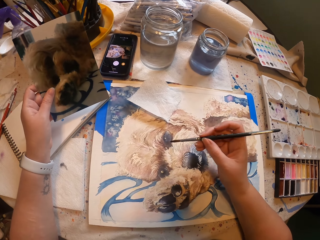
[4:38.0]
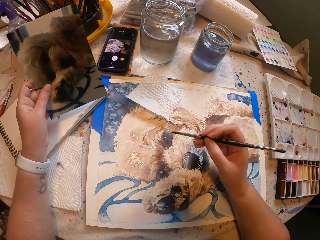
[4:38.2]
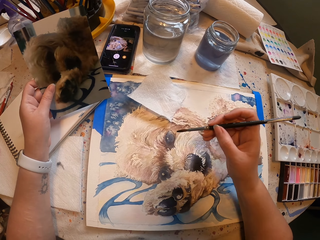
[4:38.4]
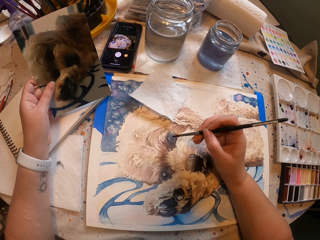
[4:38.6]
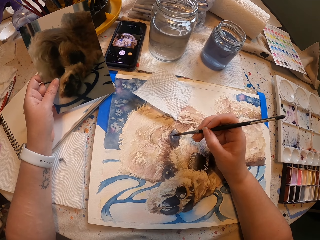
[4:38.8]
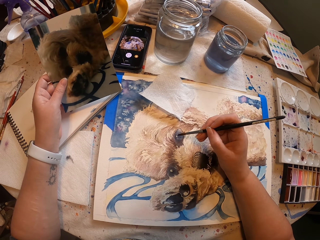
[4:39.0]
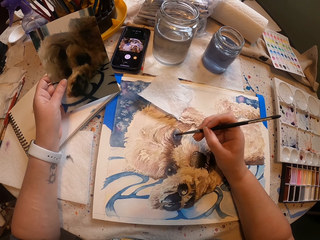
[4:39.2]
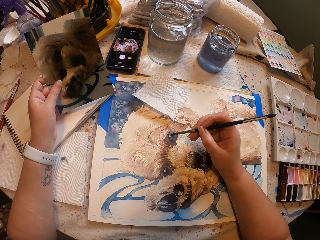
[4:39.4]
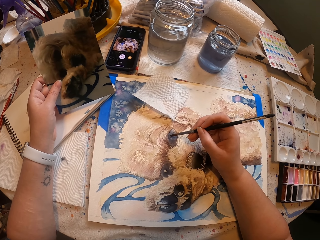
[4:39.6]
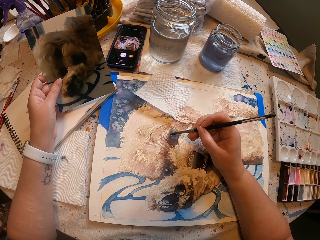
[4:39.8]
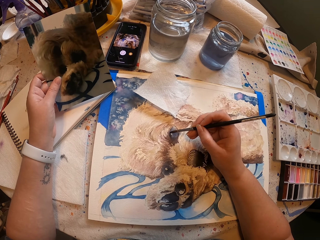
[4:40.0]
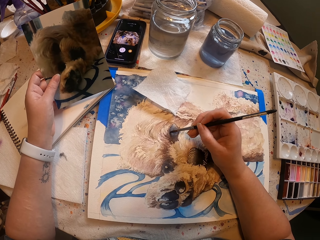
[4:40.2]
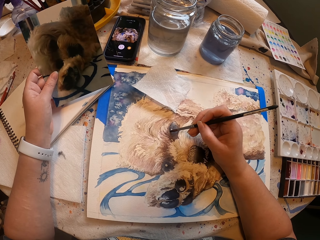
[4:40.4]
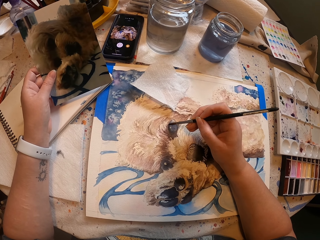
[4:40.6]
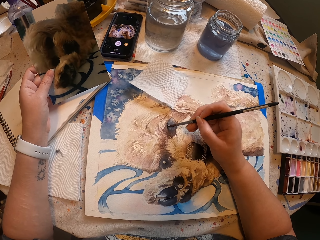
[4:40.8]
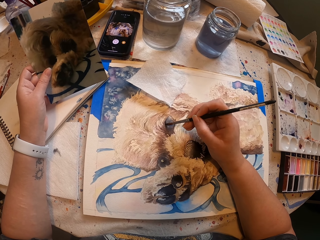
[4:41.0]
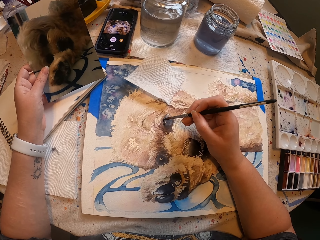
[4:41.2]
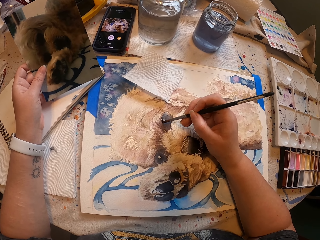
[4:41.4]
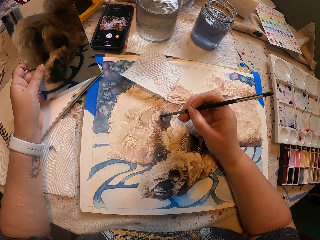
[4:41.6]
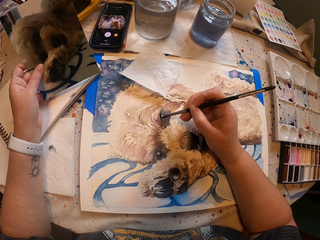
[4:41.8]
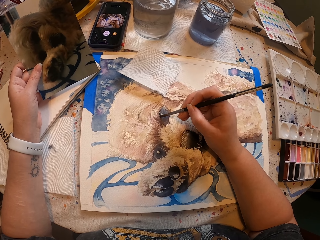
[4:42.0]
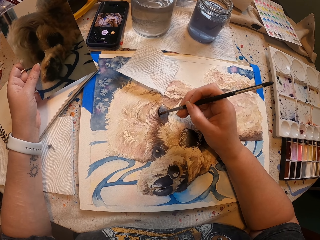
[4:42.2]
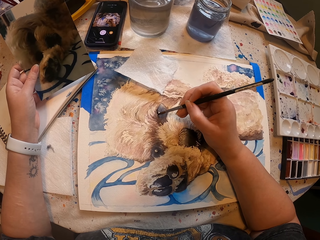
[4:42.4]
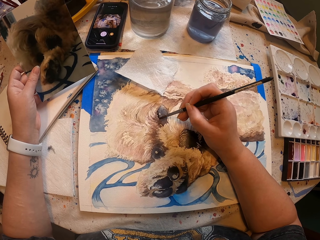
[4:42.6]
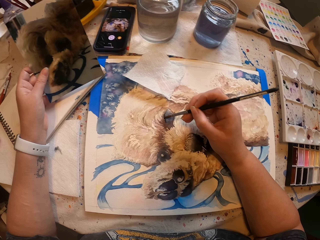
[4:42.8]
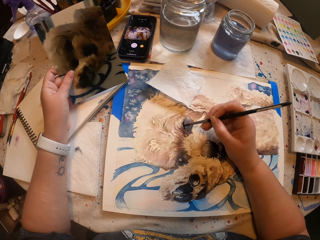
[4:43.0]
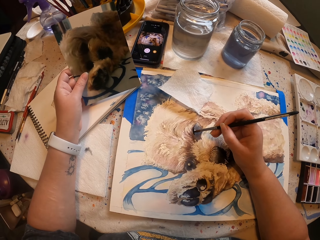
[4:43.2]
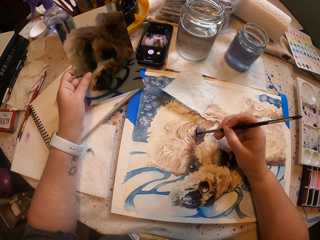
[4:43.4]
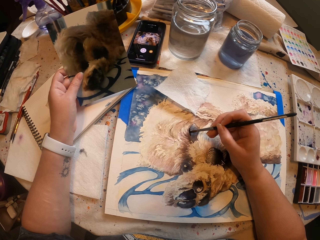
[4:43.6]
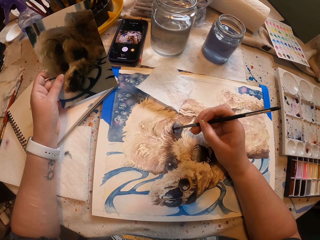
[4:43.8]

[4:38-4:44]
The camera wearer paints the picture with the paint brush.

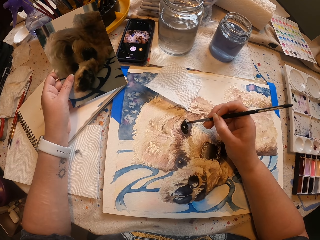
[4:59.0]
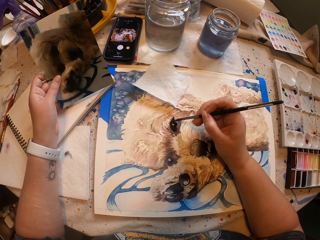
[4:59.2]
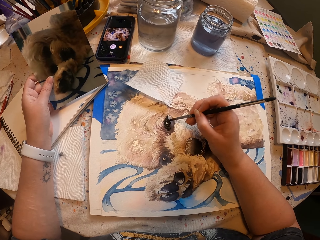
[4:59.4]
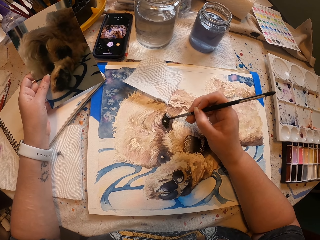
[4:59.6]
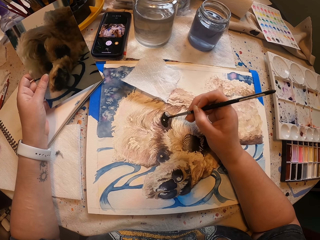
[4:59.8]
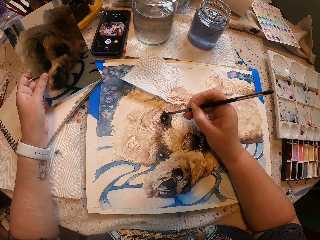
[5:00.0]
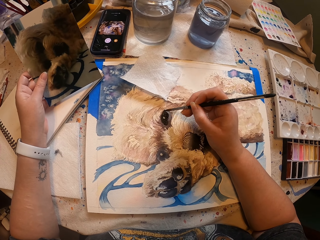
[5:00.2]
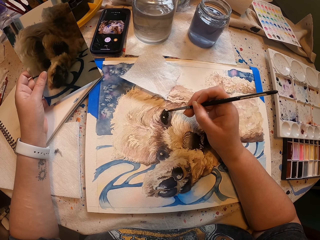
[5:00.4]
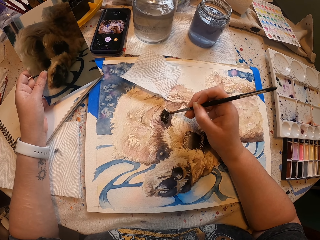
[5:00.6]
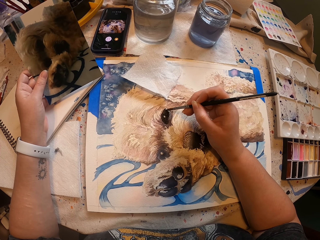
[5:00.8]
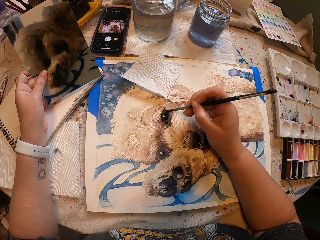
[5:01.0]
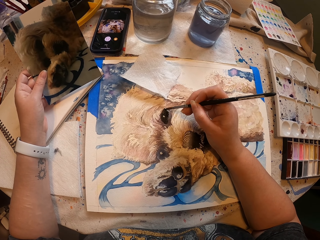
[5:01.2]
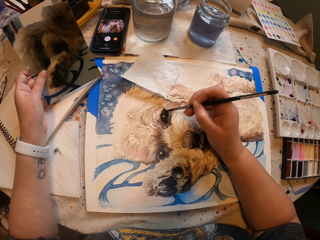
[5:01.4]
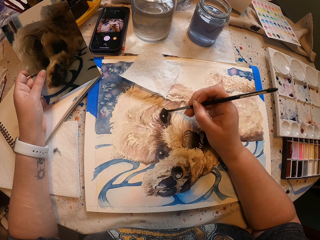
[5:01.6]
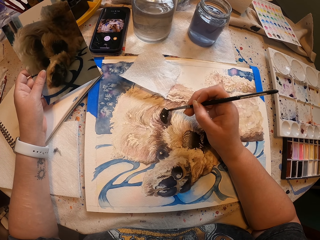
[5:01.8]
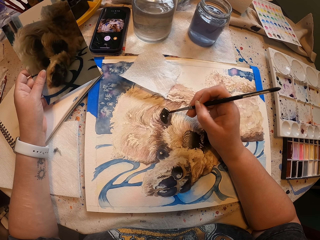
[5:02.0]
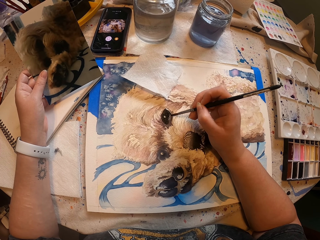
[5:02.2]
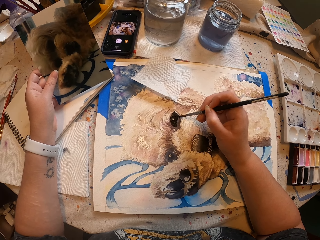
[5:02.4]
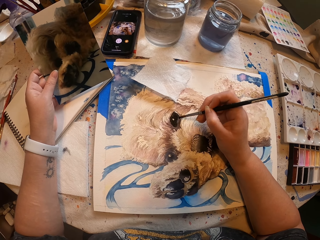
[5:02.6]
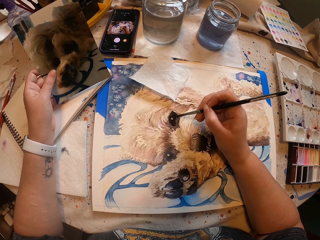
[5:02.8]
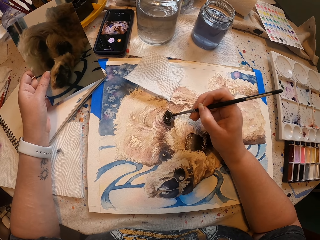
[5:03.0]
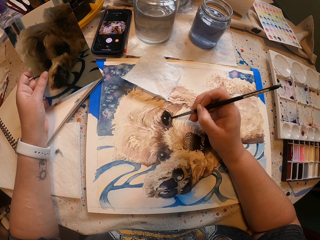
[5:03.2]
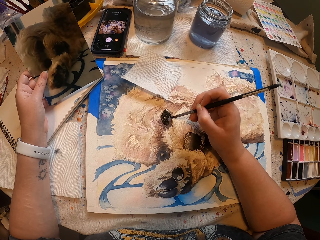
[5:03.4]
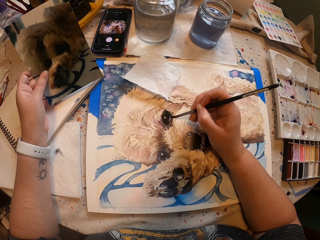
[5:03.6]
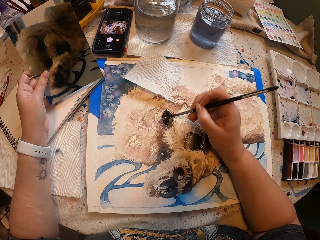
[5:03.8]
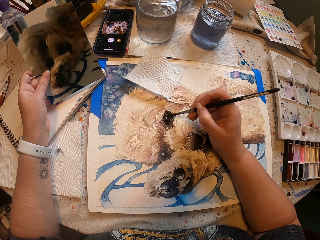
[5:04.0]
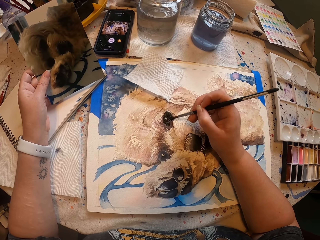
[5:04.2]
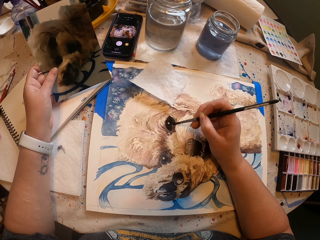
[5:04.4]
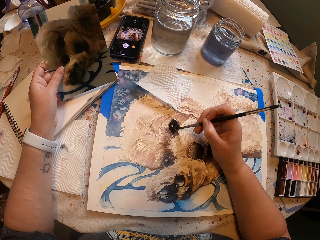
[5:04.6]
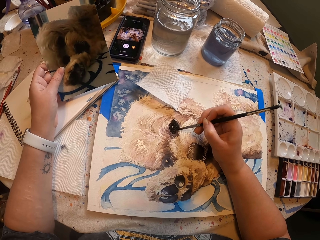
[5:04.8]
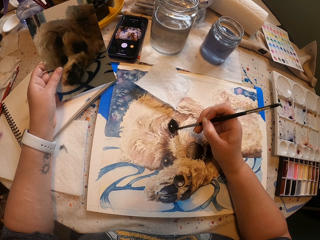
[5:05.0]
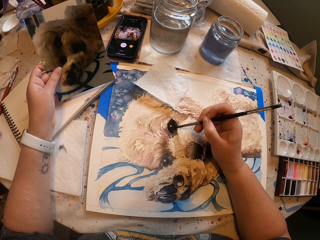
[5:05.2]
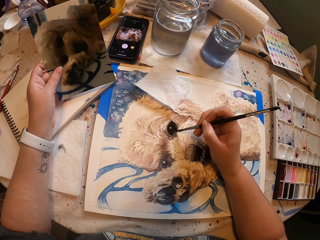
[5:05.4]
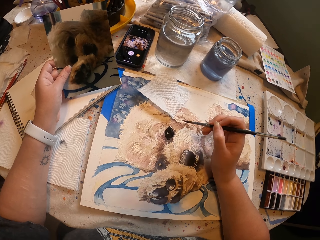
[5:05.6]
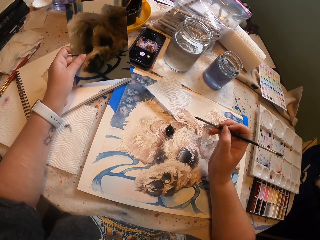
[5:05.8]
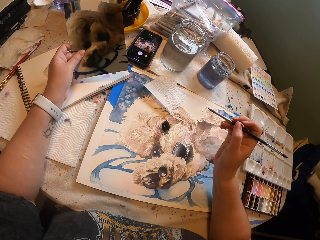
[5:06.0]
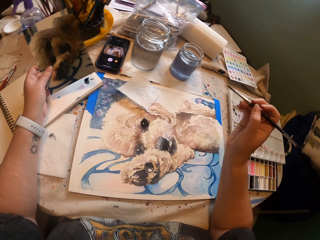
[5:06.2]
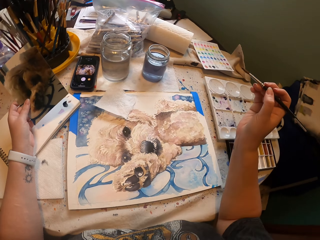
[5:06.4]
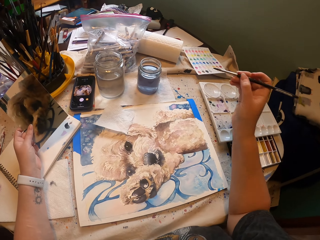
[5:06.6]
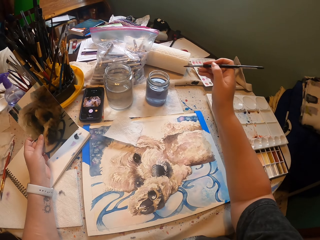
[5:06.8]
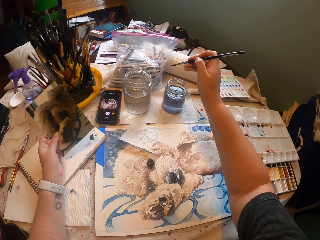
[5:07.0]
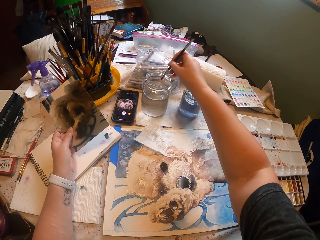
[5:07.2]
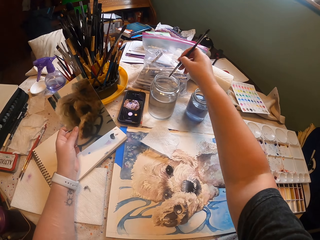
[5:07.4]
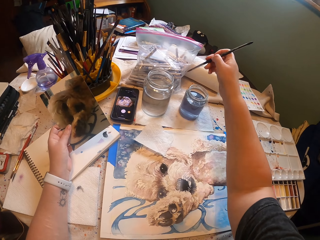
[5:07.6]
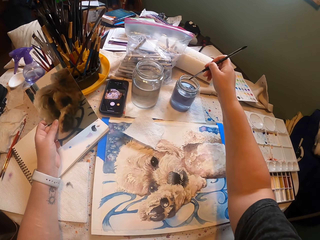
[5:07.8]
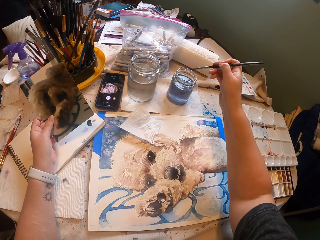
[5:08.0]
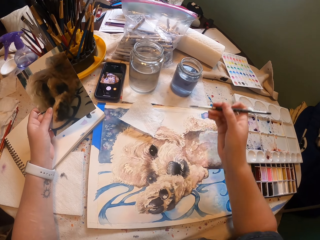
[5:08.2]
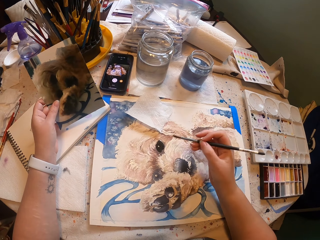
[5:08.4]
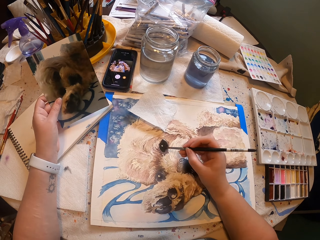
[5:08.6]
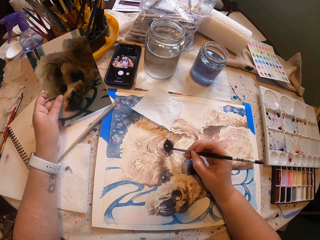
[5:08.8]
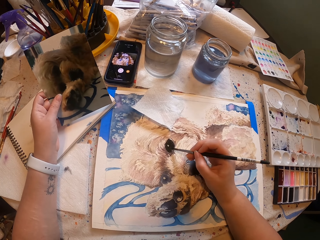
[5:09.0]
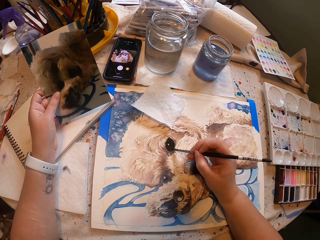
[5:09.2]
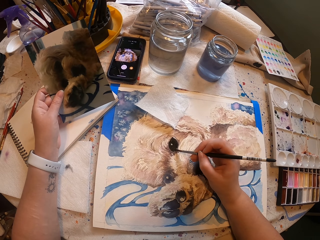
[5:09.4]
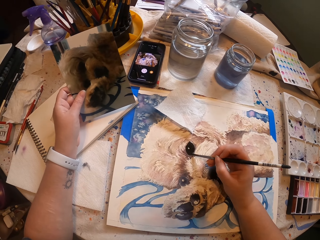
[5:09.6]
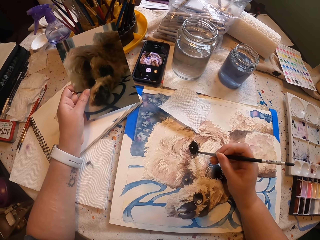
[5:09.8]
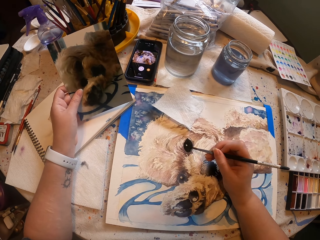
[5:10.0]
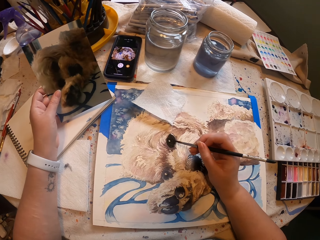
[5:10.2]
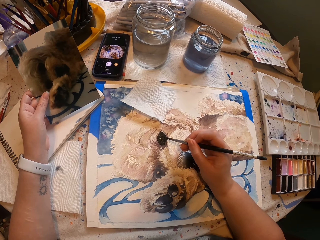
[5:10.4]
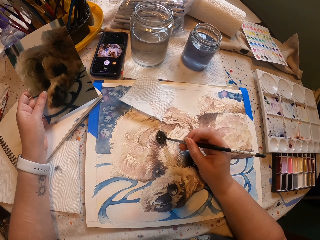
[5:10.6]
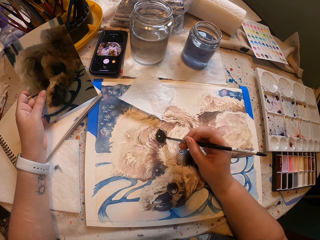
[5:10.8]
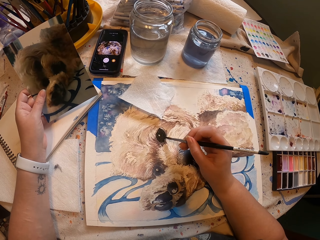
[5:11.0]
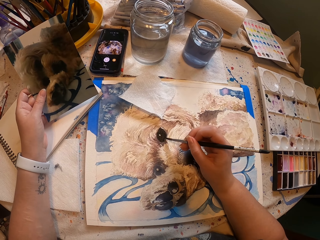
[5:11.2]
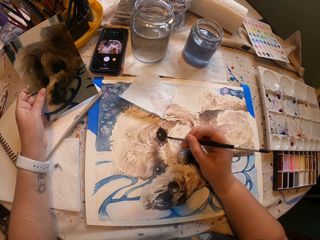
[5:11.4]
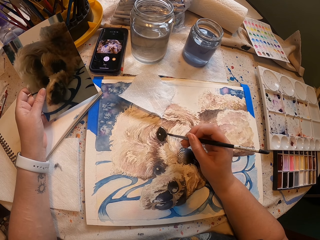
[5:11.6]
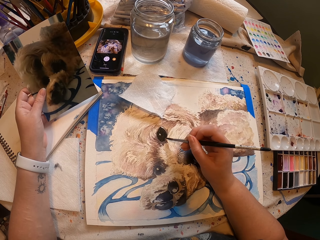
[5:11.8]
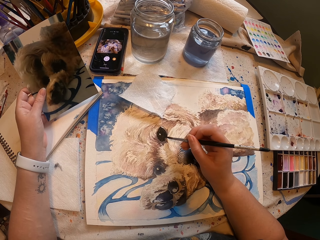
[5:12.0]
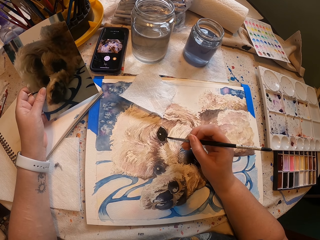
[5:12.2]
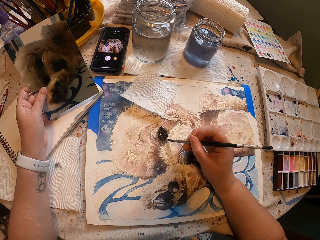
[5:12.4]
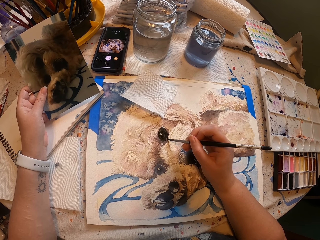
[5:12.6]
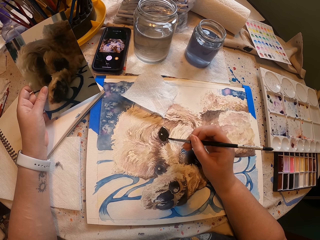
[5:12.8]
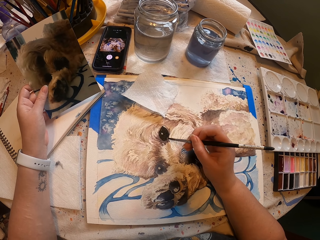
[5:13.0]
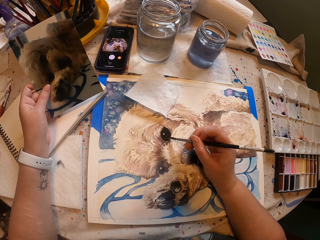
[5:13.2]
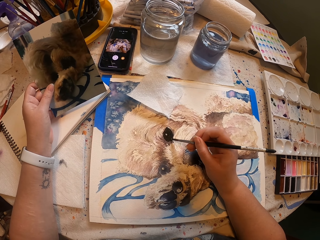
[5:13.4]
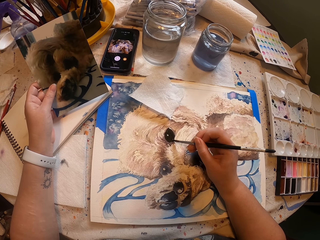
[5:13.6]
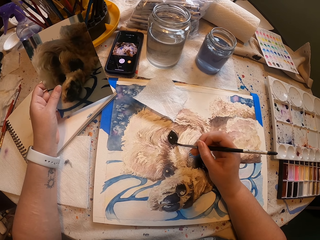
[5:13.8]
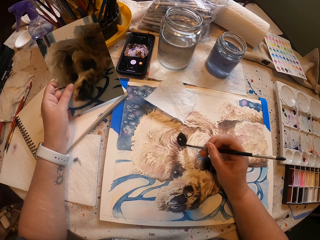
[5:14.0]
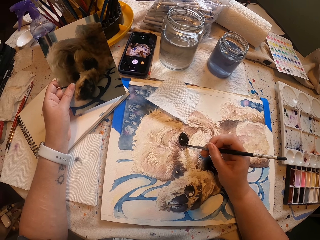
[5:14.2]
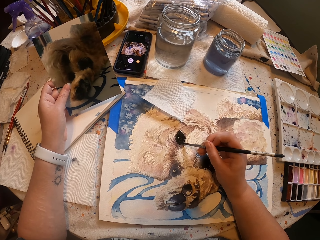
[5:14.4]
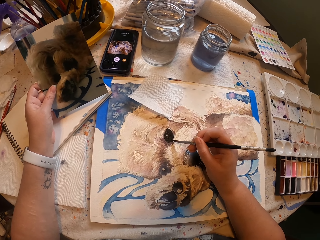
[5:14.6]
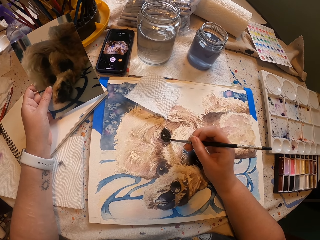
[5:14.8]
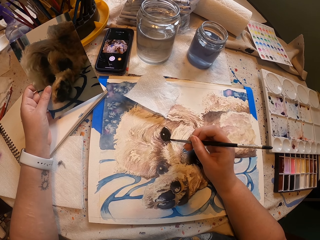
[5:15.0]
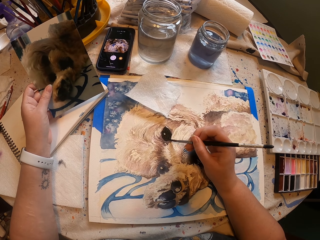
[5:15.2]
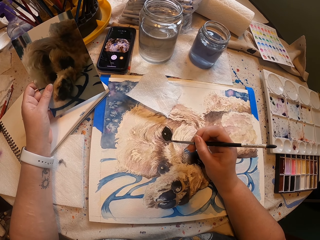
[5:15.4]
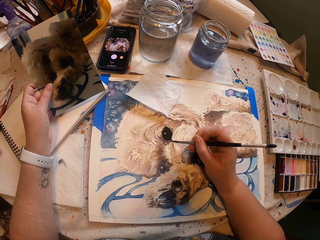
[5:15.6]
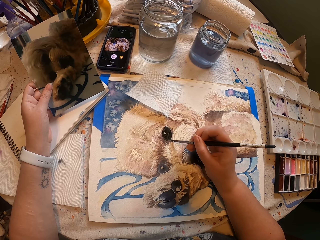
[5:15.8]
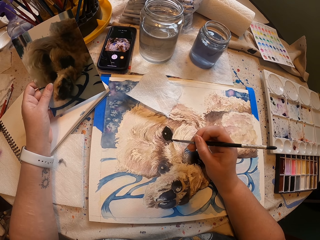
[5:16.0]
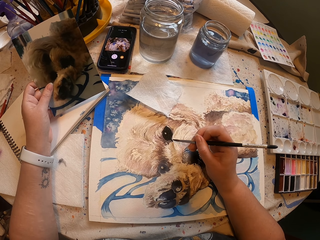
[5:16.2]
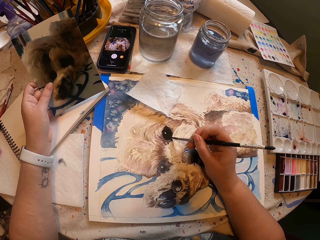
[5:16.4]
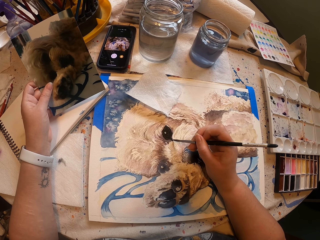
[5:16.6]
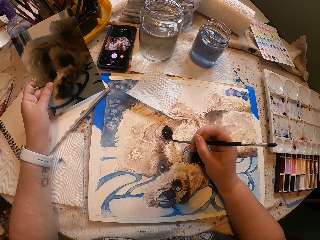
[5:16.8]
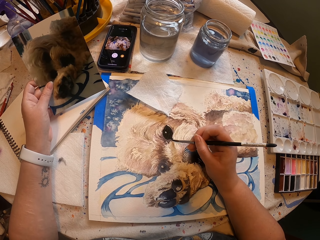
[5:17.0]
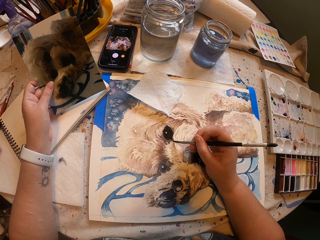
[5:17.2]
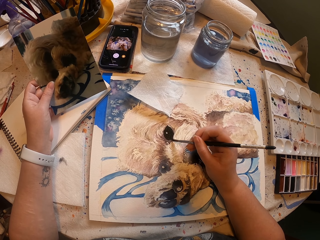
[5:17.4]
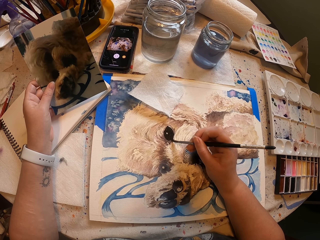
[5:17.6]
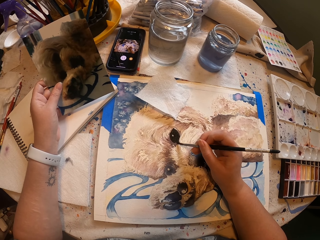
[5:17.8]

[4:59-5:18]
The camera wearer paints a portrait using a paintbrush. They dip the paint brush in water inside the paints jar. They paint the picture with the paint brush on the painting board. They paint the portrait using the paintbrush.
